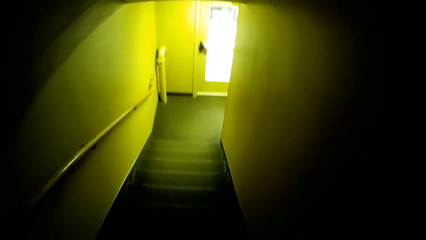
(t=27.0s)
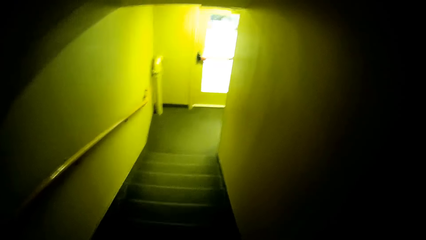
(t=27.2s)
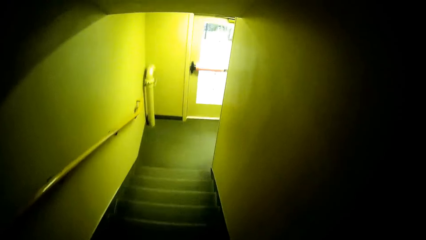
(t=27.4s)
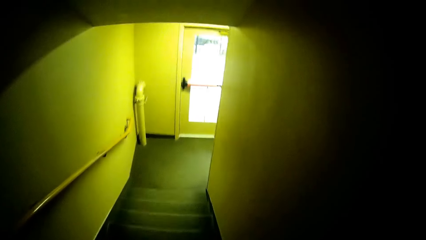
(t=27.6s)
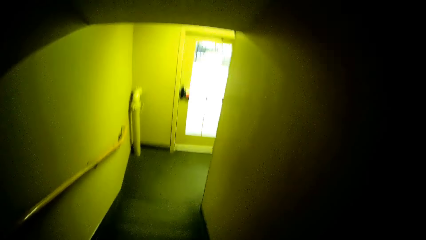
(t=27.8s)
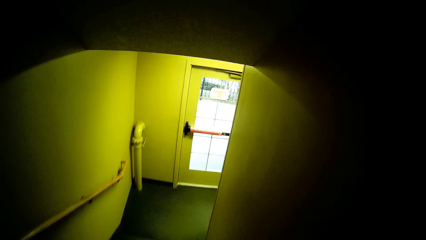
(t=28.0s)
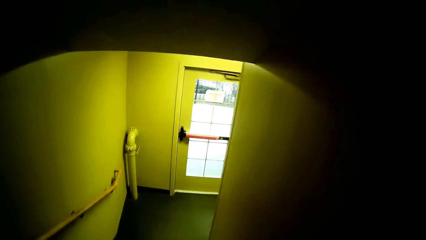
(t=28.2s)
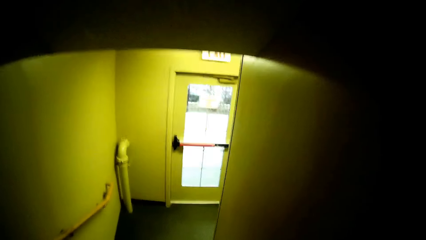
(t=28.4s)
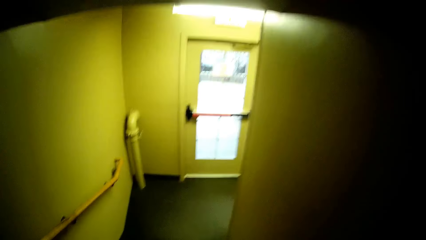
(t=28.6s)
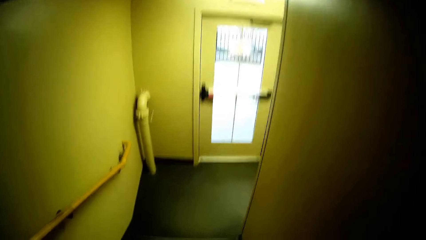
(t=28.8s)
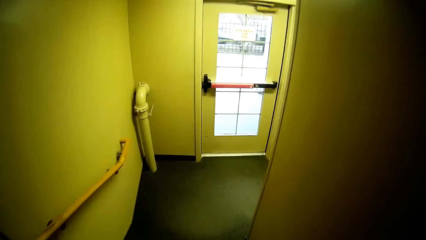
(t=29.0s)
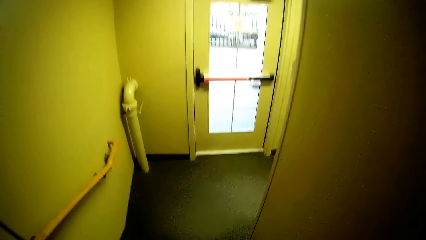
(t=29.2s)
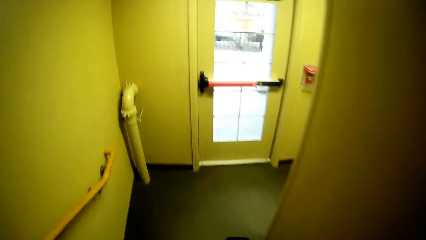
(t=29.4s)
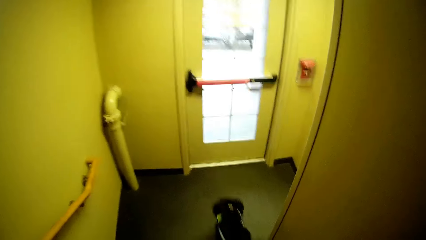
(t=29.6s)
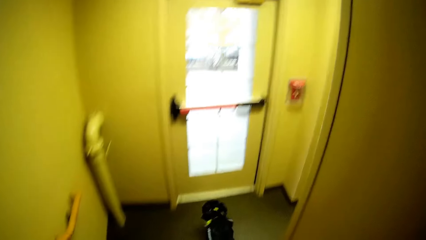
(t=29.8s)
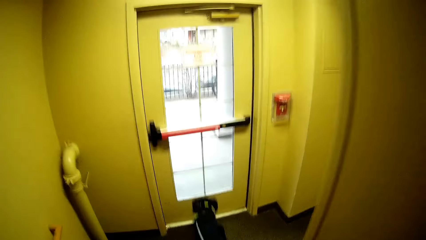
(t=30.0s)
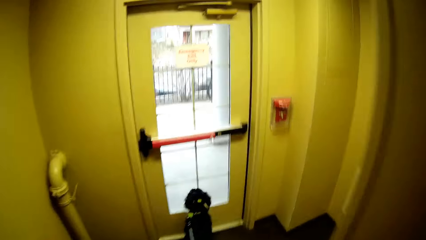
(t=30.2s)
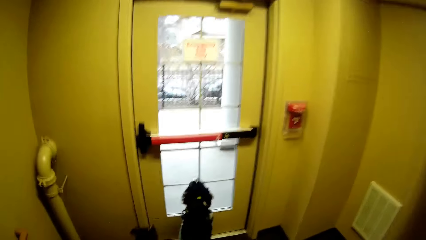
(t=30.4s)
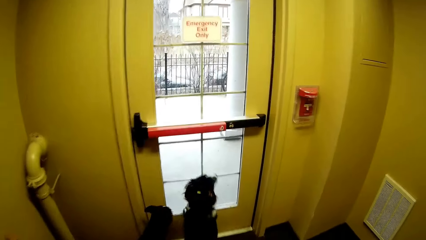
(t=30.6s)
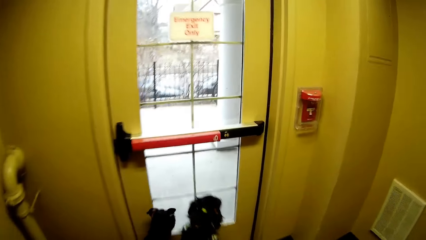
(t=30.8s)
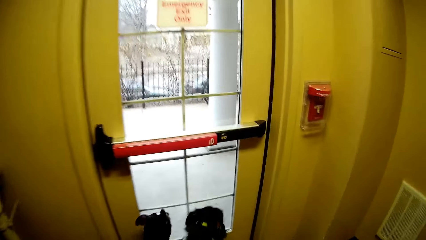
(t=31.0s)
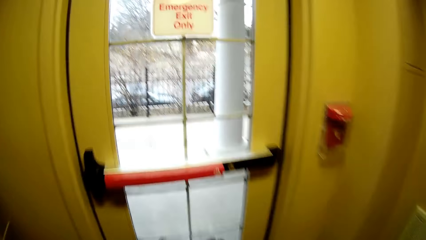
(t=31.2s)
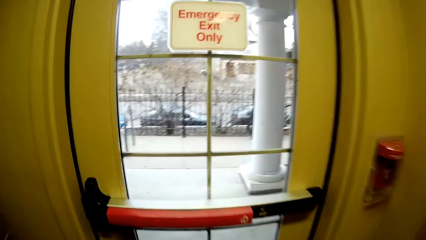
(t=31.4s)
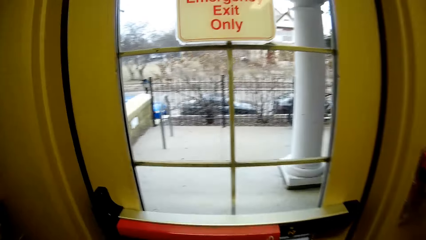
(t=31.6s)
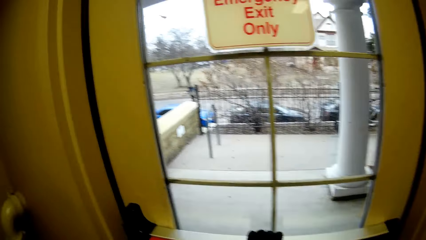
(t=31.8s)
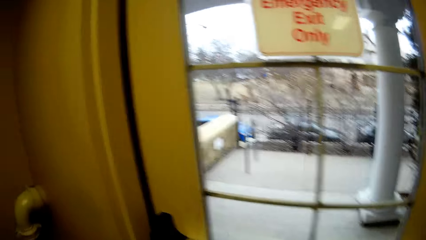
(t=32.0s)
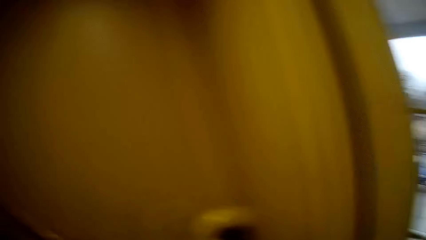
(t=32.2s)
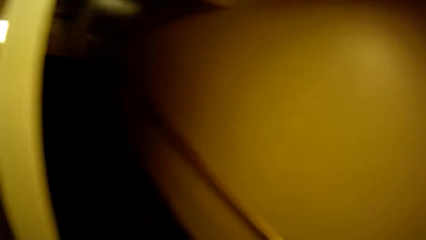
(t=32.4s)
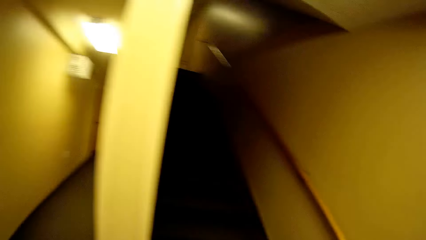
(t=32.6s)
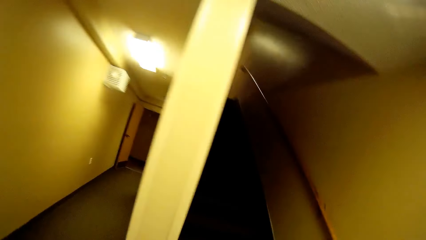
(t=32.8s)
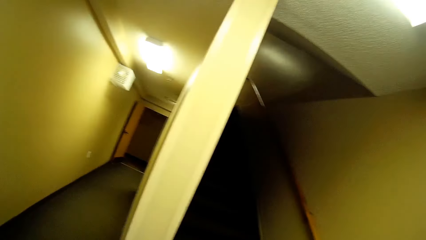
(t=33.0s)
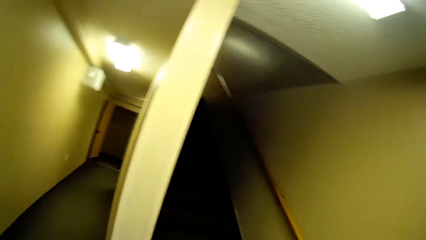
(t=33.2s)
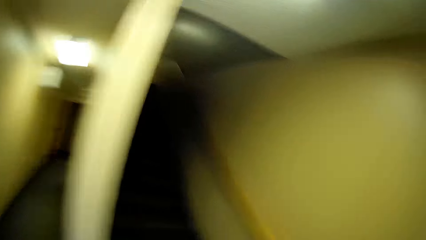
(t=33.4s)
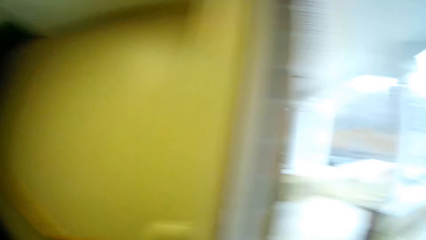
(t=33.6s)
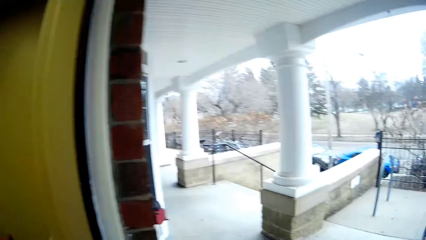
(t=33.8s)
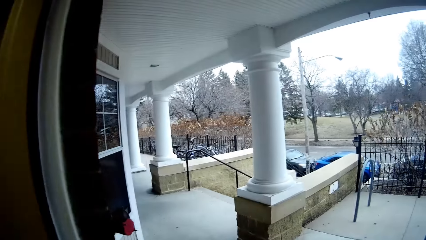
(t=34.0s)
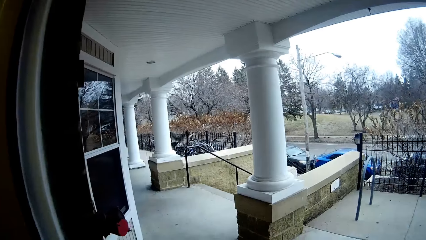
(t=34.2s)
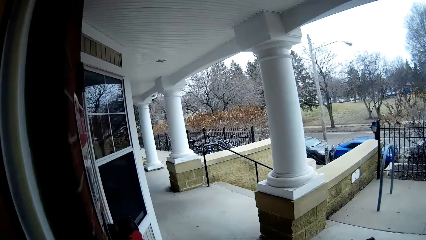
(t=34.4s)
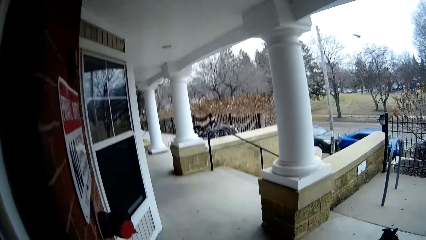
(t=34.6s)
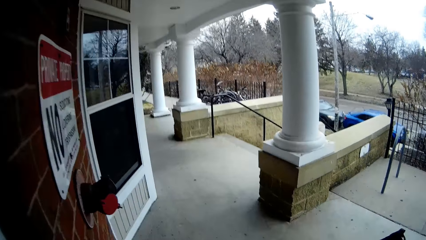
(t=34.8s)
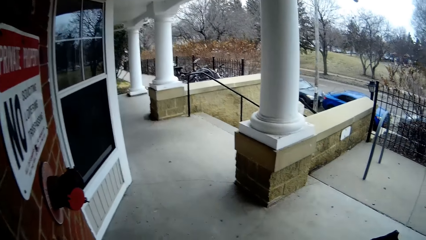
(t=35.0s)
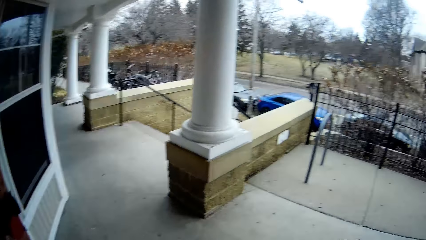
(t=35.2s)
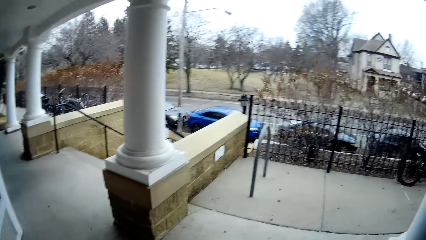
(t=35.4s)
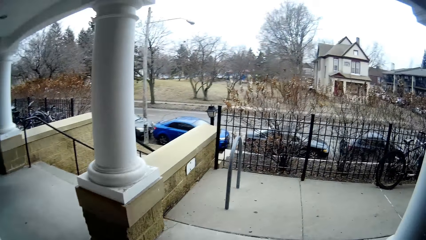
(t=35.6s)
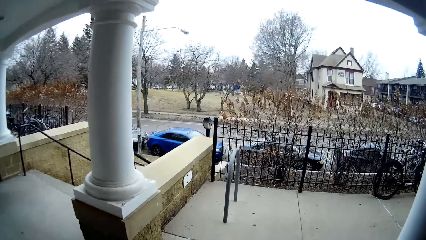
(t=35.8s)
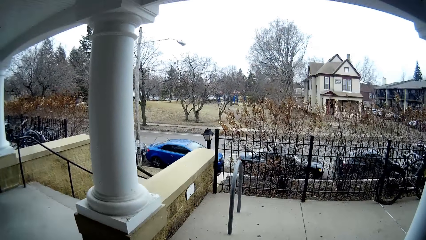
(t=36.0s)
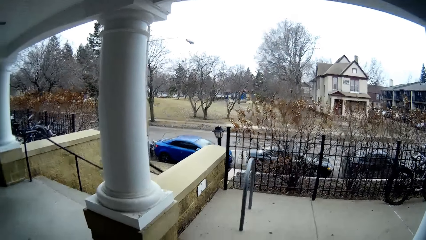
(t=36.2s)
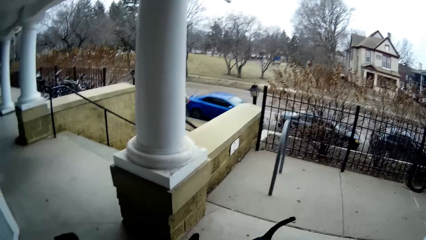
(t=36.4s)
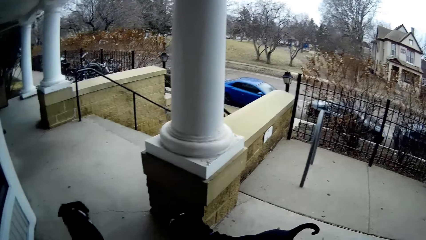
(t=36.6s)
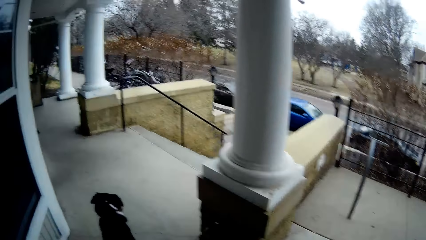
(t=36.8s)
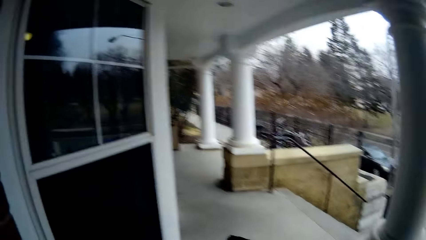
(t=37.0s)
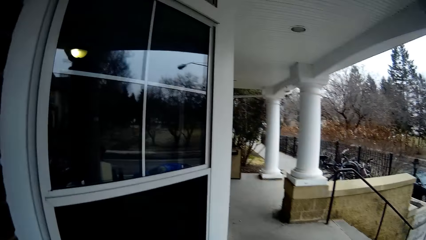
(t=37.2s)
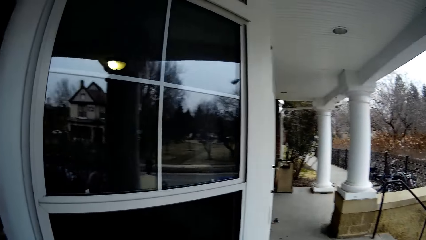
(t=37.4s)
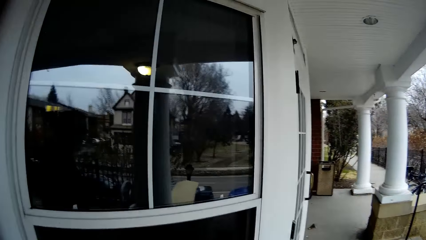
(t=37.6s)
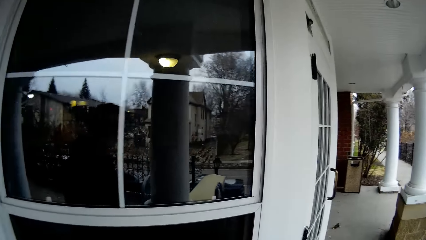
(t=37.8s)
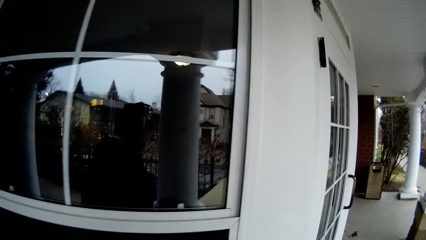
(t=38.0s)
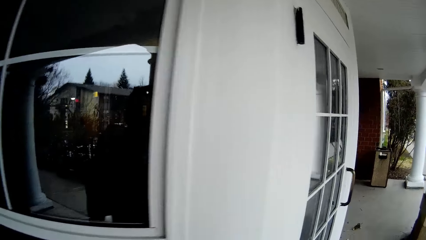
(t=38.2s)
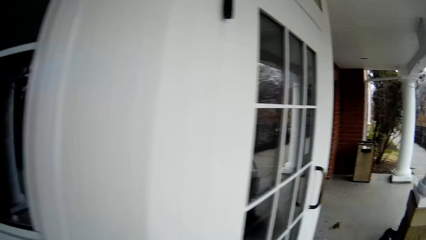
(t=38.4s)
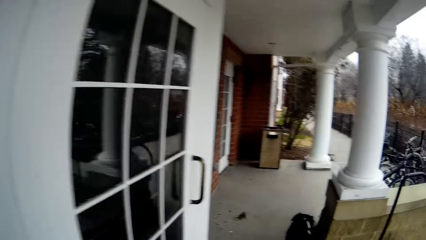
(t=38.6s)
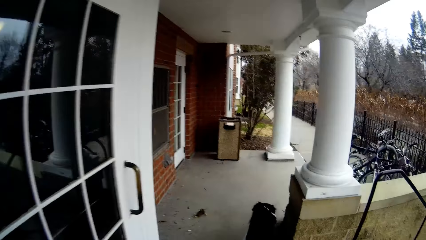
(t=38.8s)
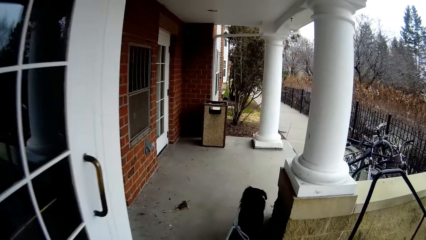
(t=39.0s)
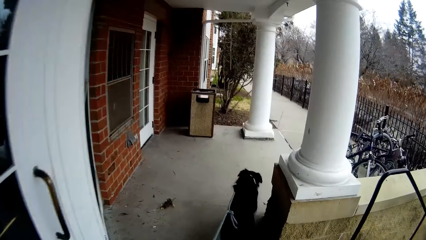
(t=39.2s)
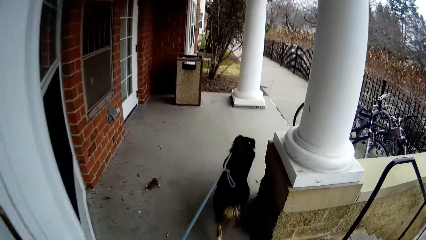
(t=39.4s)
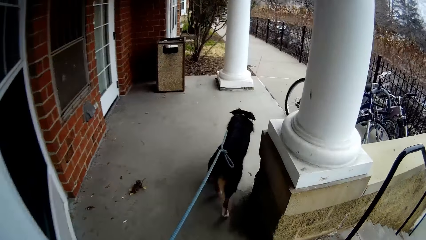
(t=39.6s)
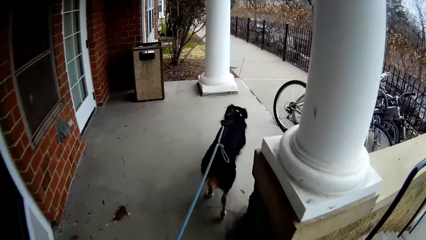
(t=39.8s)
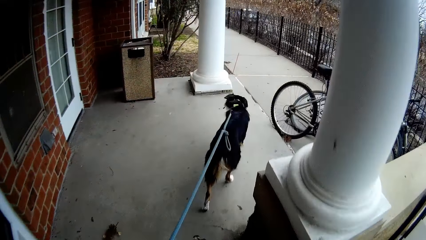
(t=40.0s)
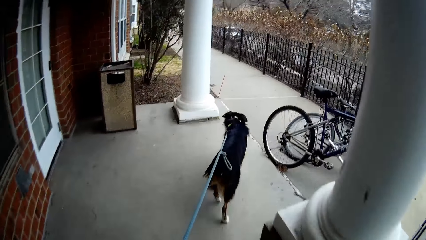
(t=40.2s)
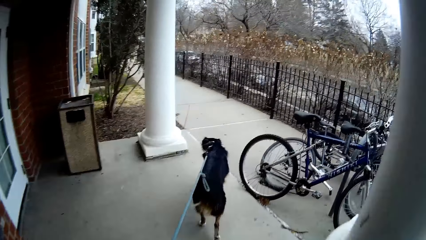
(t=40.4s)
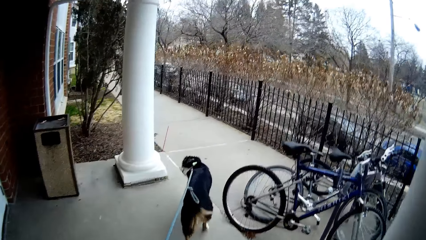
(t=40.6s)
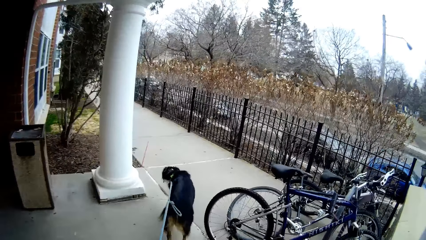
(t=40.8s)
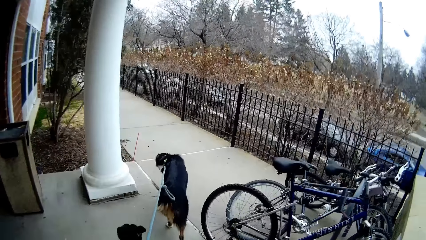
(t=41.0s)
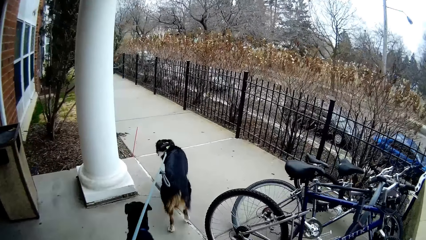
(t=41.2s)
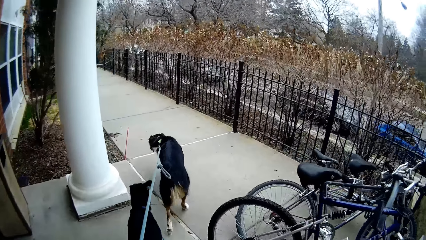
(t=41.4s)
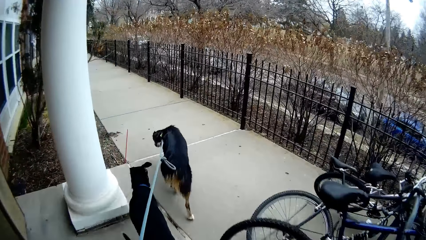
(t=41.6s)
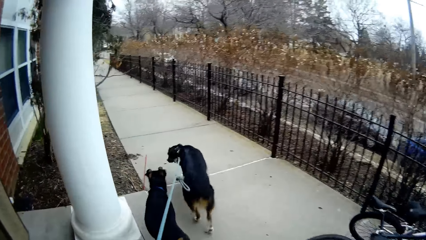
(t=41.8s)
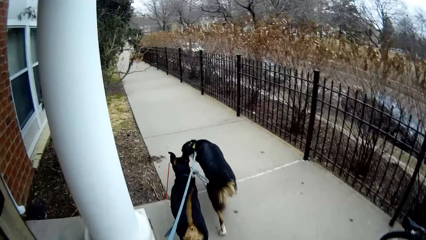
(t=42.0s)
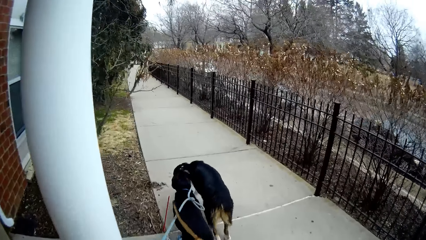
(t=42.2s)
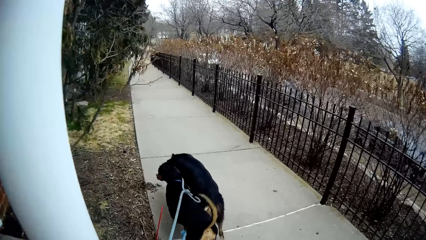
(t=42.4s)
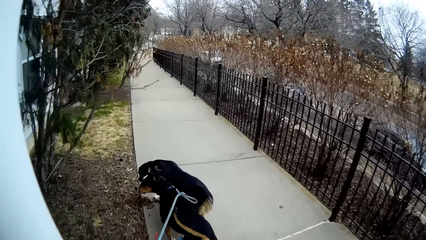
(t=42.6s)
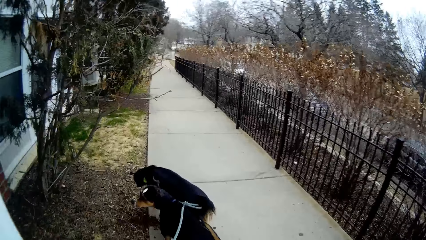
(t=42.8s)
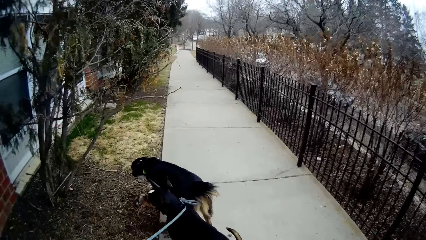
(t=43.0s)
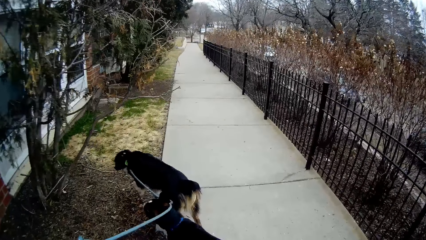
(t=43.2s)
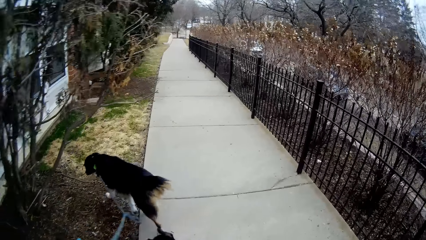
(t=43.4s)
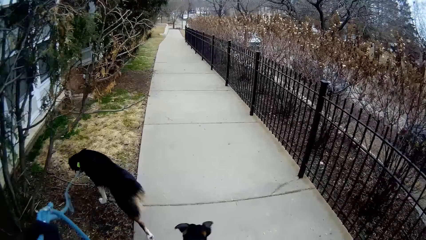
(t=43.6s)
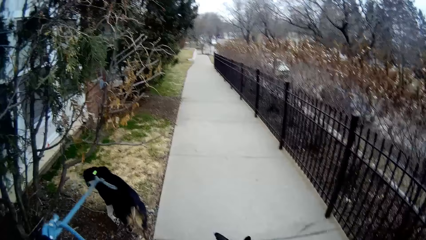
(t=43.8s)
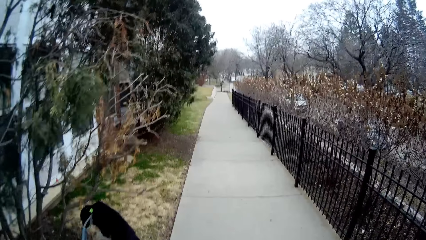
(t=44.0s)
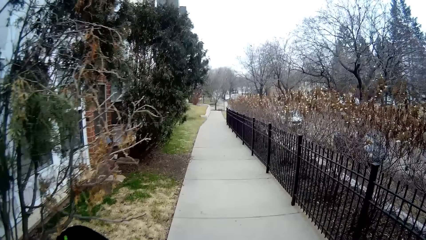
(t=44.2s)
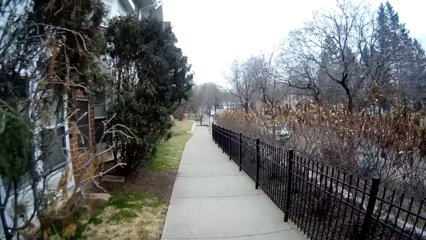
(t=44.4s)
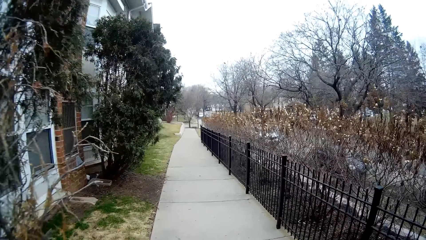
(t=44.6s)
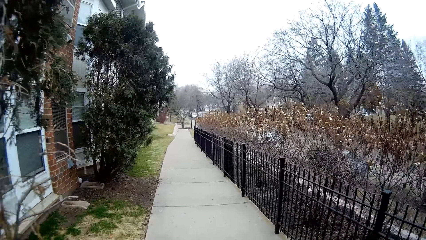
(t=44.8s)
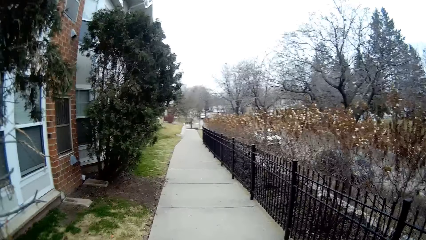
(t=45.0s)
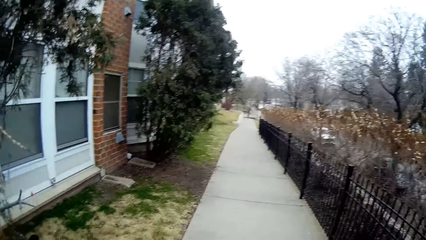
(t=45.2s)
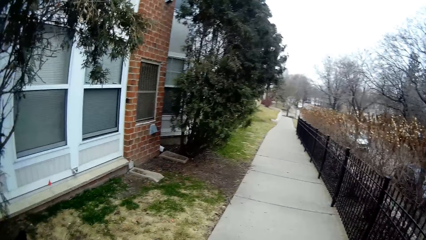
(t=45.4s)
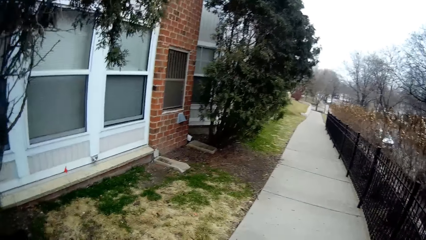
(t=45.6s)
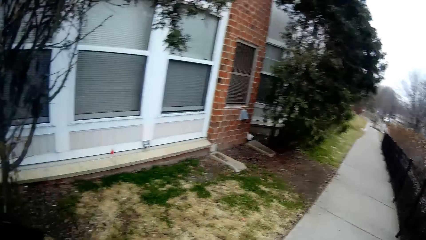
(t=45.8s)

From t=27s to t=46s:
The camera wearer opens a door. They look at the stairs. They walk across the porch with the dogs. A dog walks a bit. Another dog walks a bit. The camera wearer walks on the sidewalk with the dogs.
